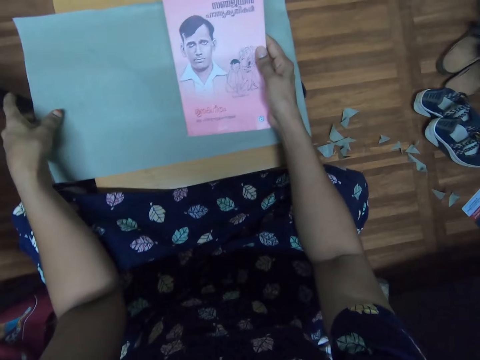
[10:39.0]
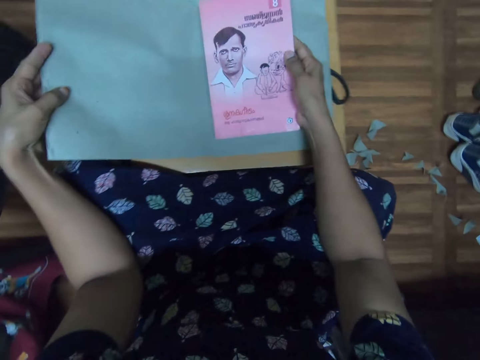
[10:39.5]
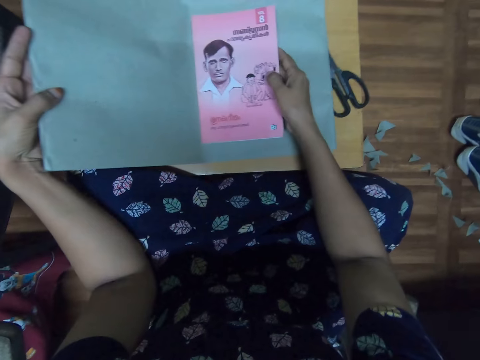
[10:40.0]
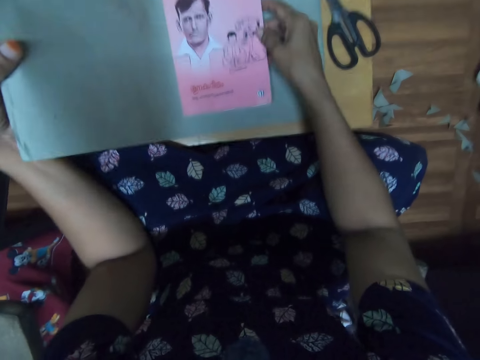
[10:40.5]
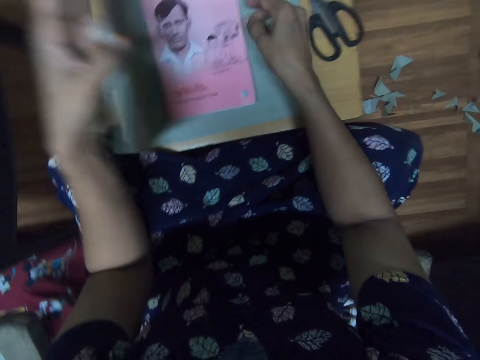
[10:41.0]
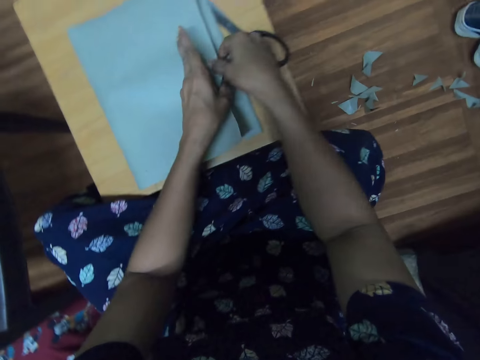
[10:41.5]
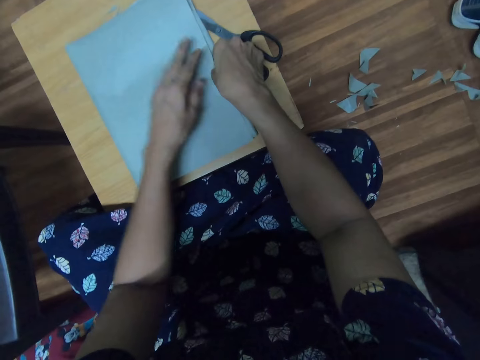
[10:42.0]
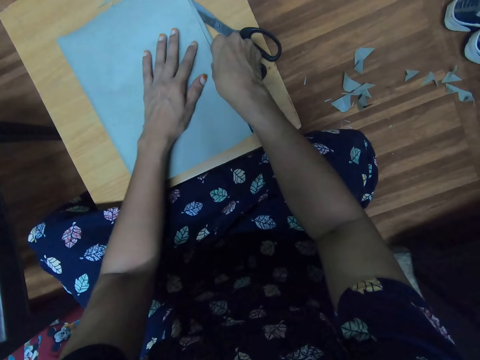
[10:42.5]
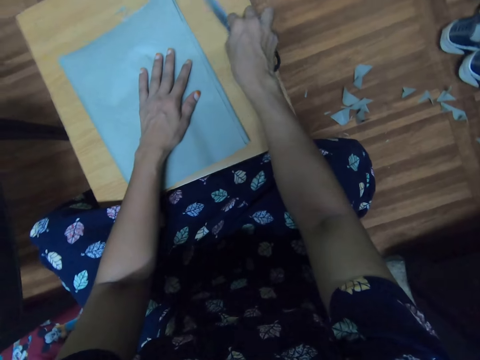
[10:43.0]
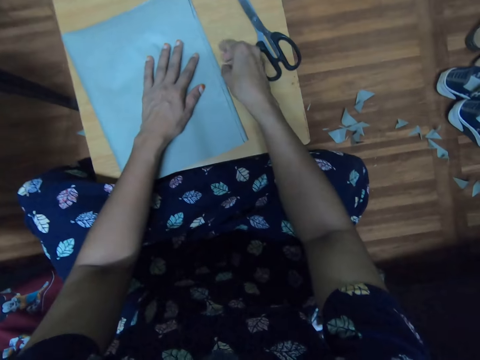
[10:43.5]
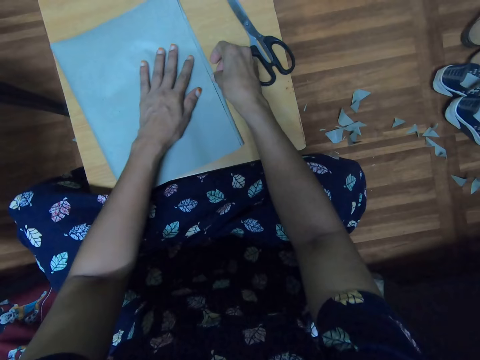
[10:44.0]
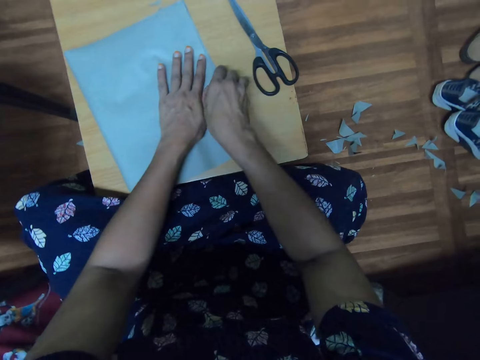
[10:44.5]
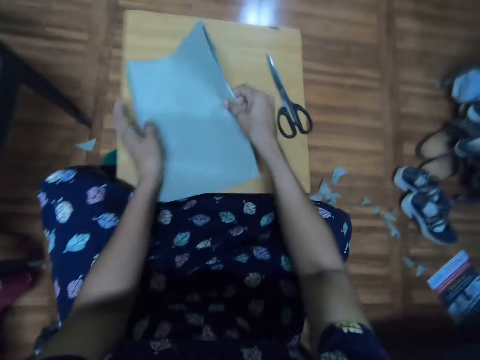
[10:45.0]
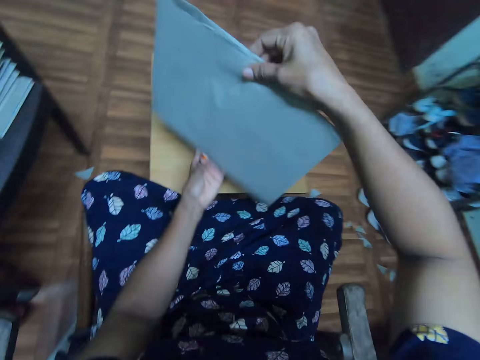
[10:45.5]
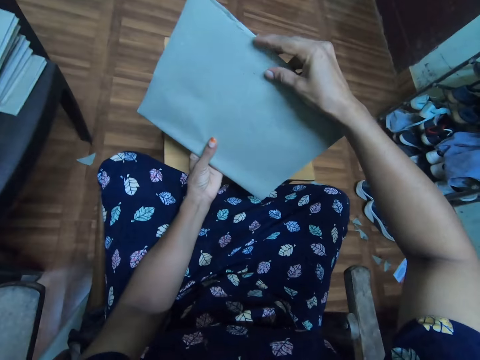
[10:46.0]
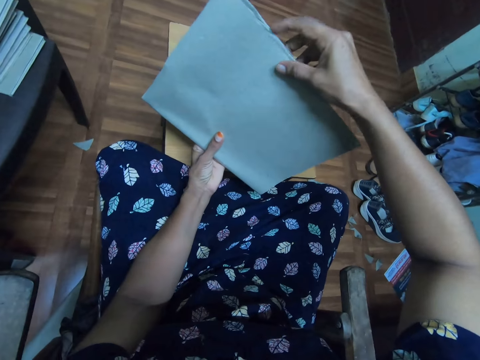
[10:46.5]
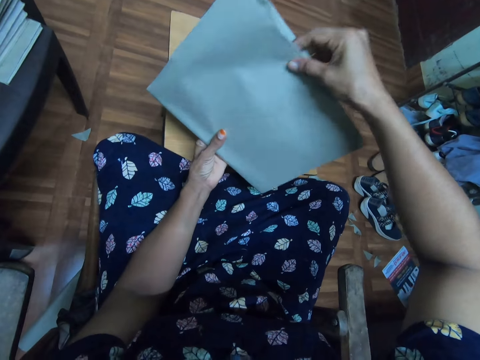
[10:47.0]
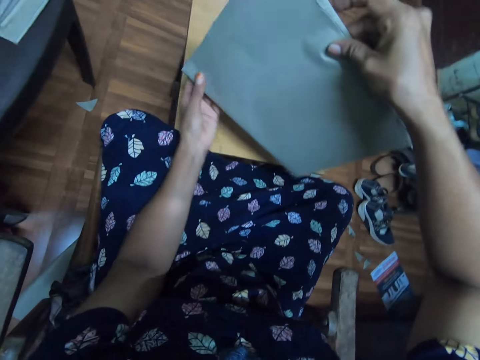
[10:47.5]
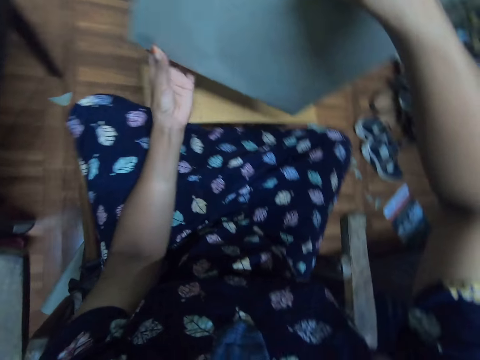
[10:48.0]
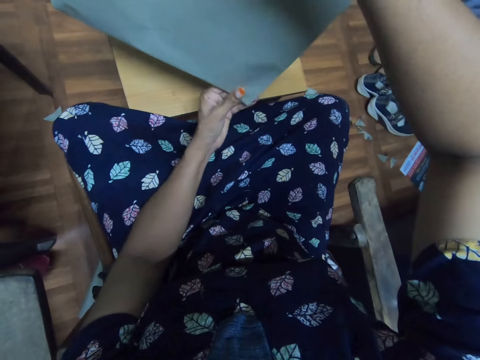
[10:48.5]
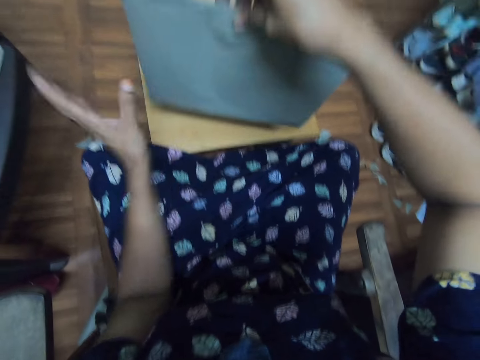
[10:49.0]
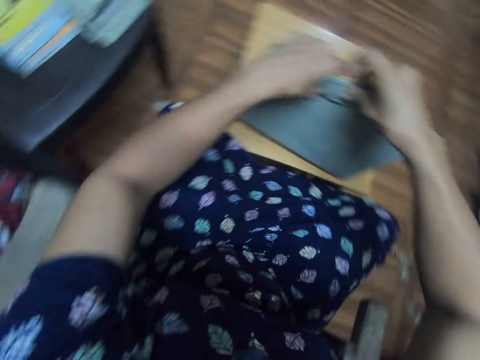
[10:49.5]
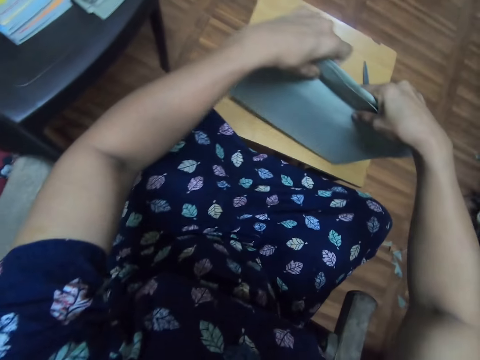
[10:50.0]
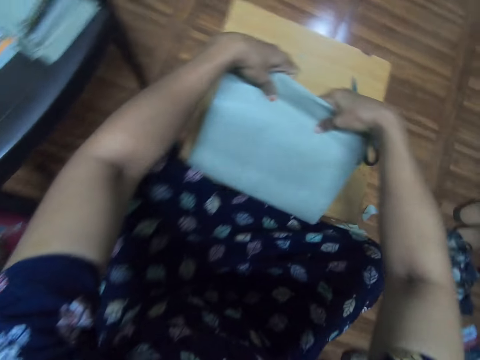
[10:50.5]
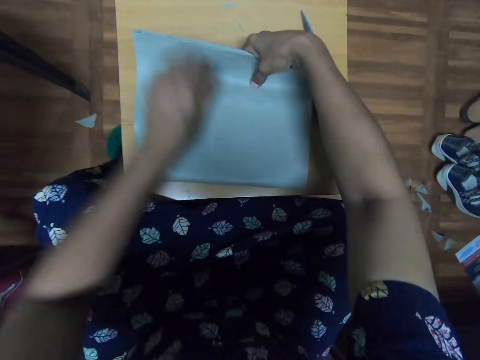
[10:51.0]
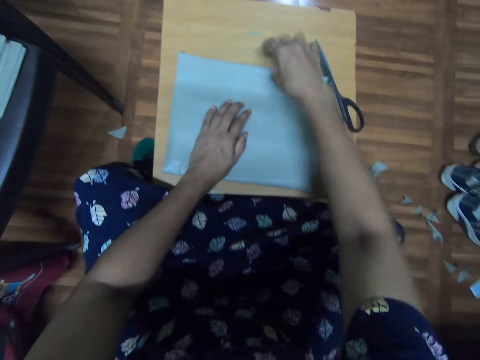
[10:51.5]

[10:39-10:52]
The camera wearer adjusts a book on a table. They place the book on a piece of paper. They fold the piece of paper. They adjust a paper cover on the book. They move a pair of scissors on the stool. They pick up the book with the right hand. They adjust the paper cover on the book. They place the book on the stool.

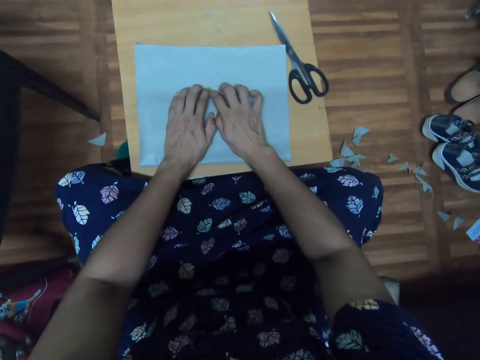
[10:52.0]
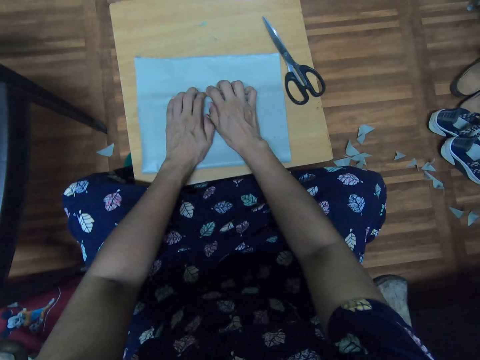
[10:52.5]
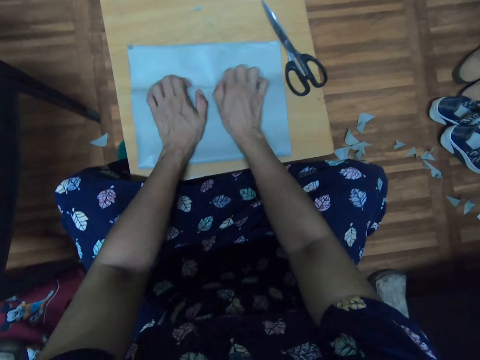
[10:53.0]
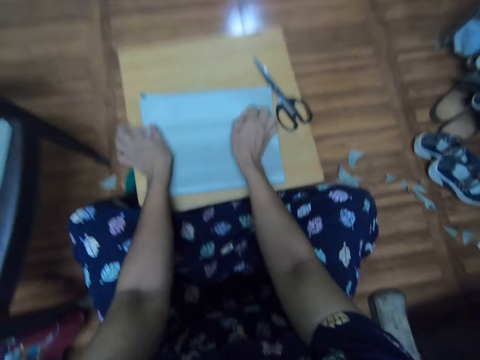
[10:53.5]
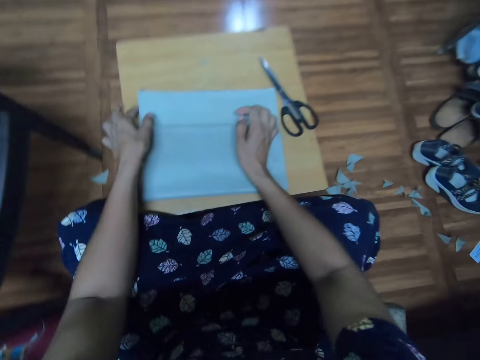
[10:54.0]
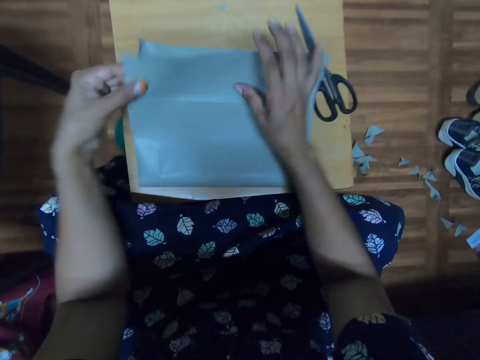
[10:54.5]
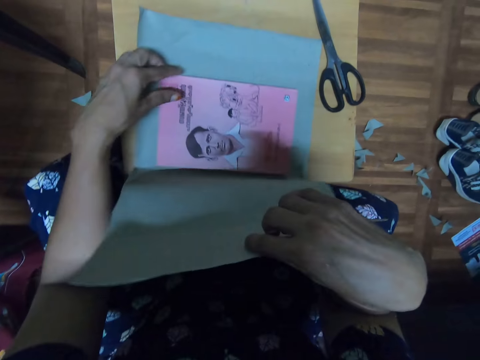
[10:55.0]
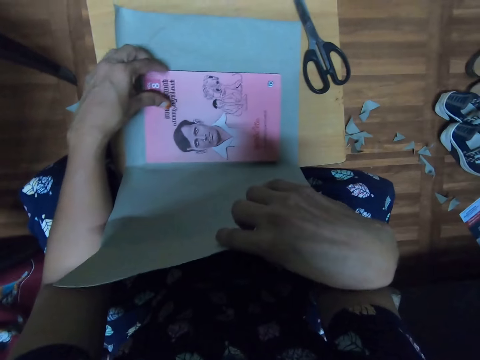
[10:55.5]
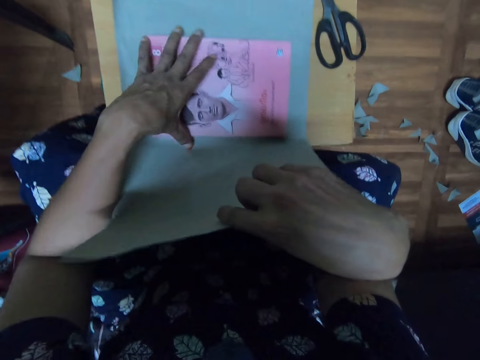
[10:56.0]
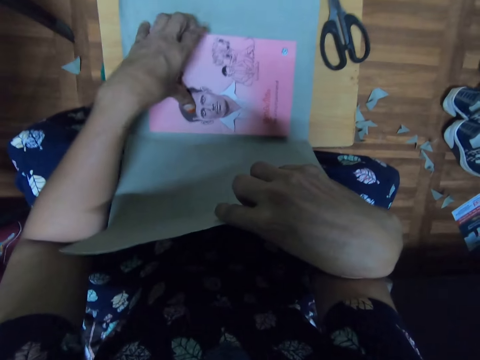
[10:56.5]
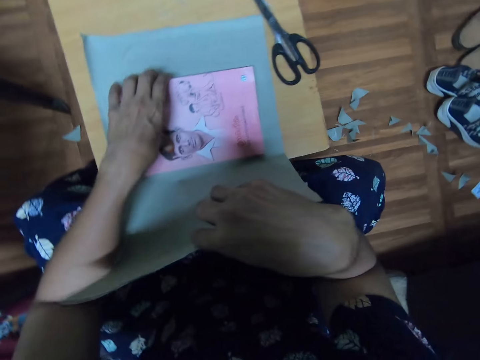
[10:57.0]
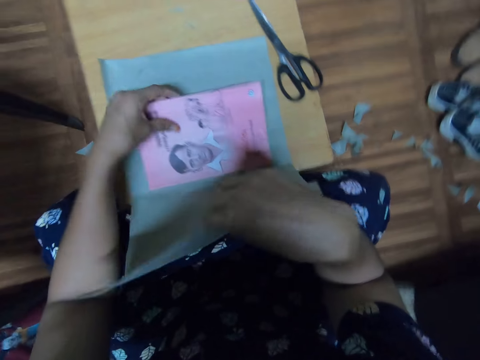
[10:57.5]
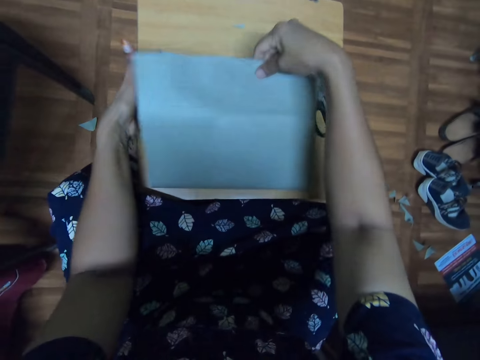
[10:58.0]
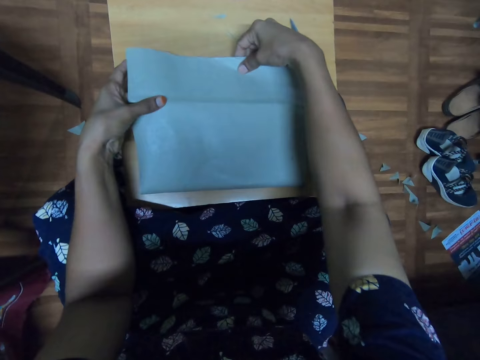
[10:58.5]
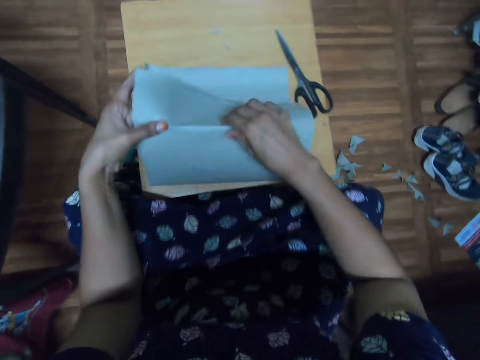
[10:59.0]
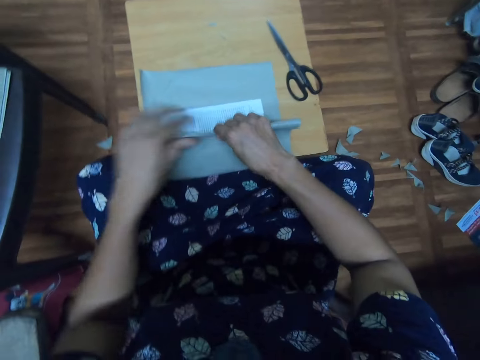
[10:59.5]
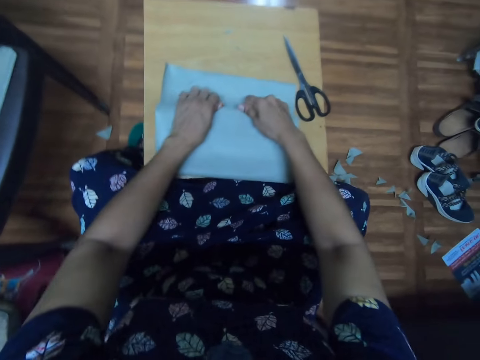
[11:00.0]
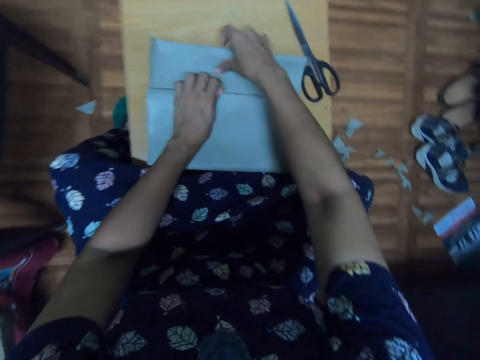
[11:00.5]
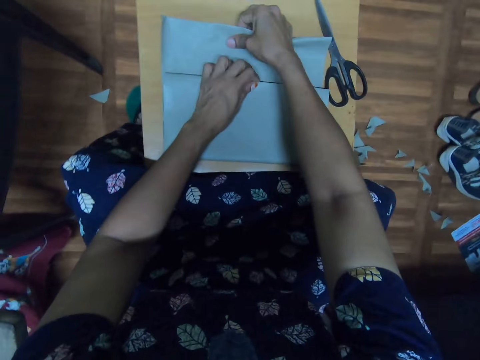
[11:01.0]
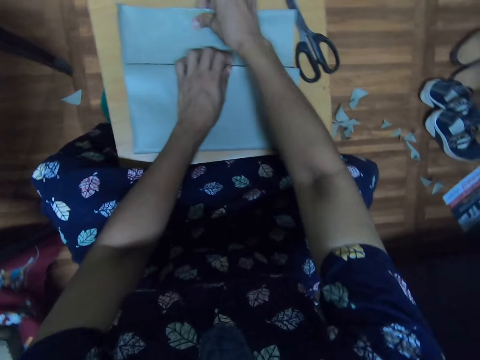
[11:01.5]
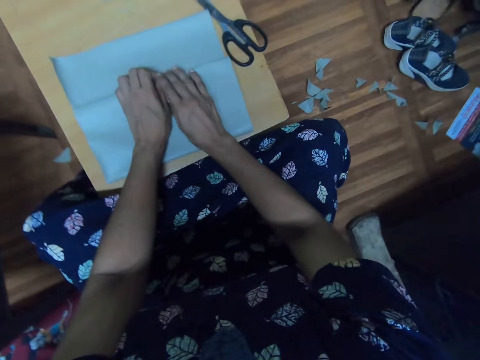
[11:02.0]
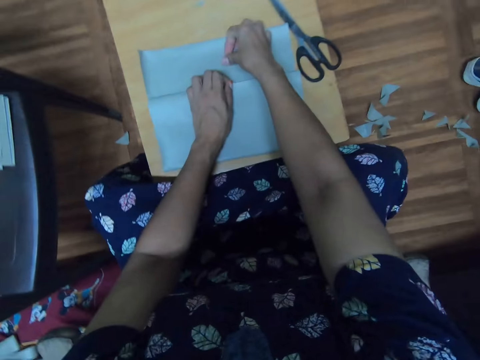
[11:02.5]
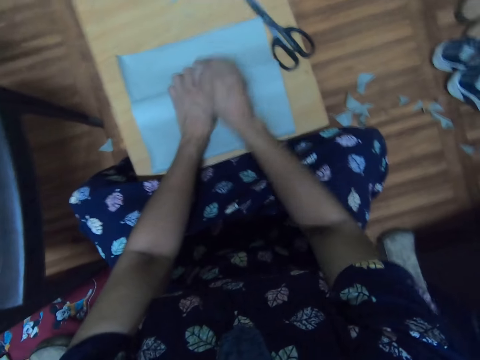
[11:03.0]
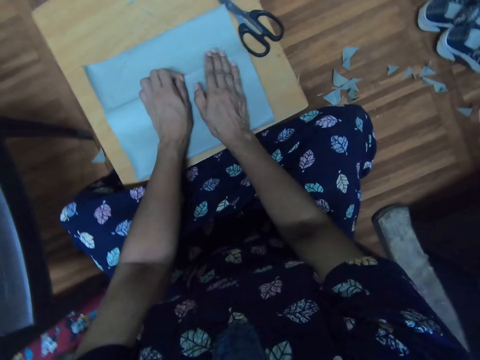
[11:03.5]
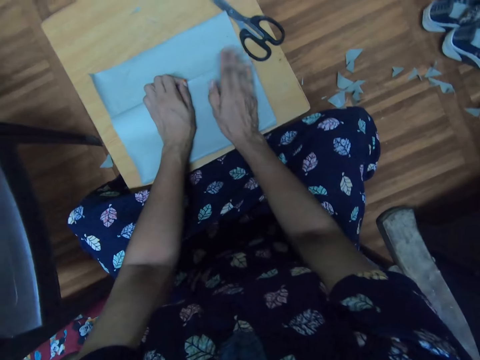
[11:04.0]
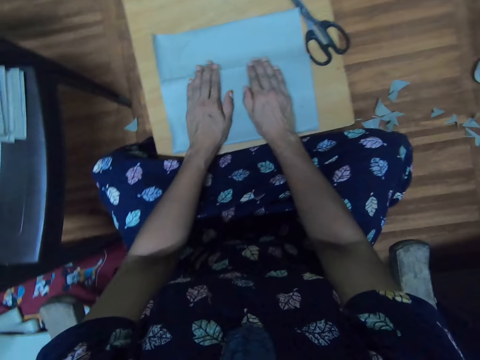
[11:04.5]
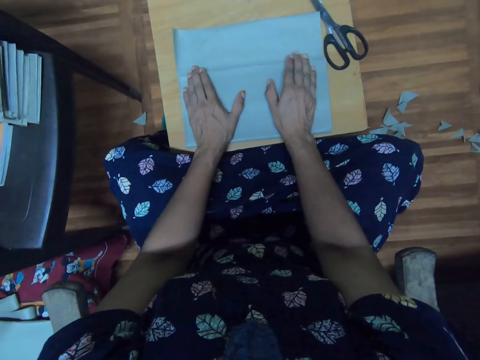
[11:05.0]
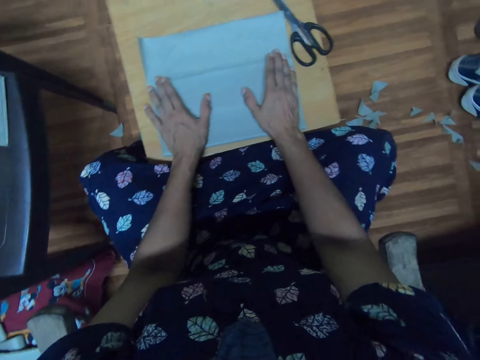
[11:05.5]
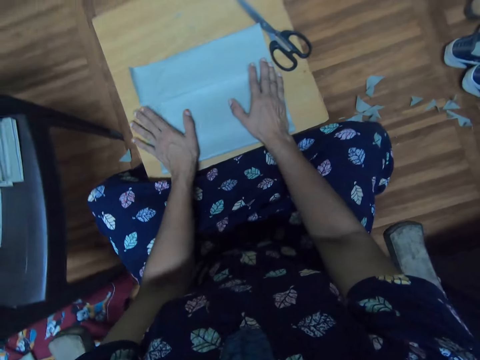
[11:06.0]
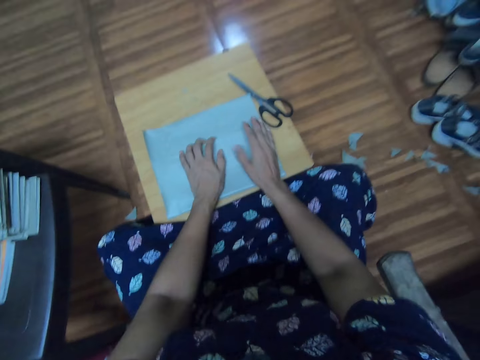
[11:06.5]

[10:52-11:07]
The camera wearer adjusts a paper cover on a book. They lift a piece of paper. They adjust the book on the paper cover. They lower the piece of paper. They fold the paper cover. They cover a book cover with the piece of paper. They adjust the paper cover on the book. They straighten the piece of paper.
